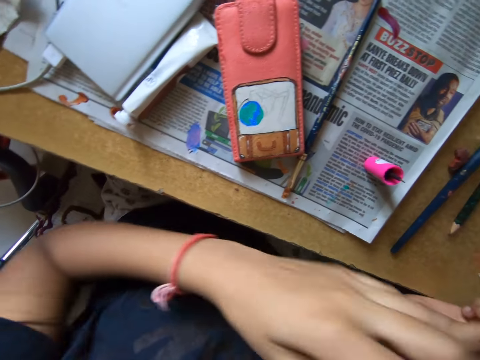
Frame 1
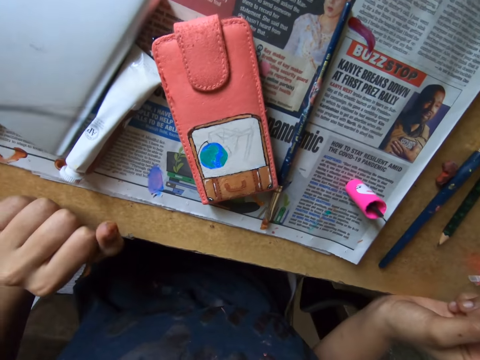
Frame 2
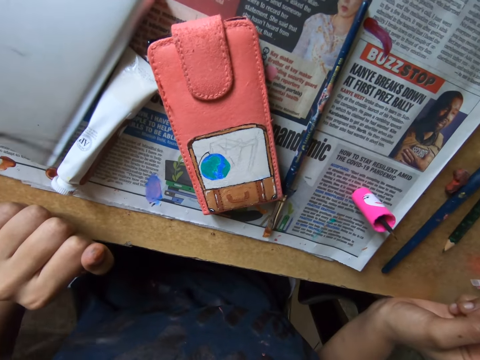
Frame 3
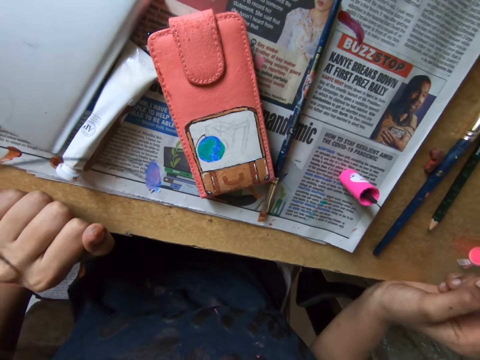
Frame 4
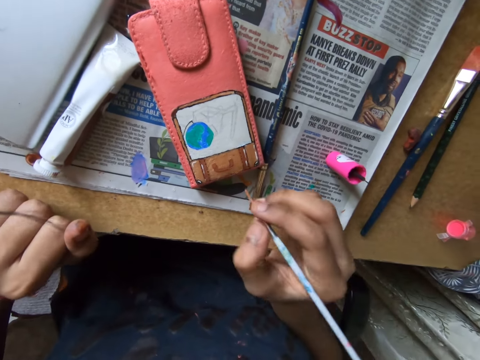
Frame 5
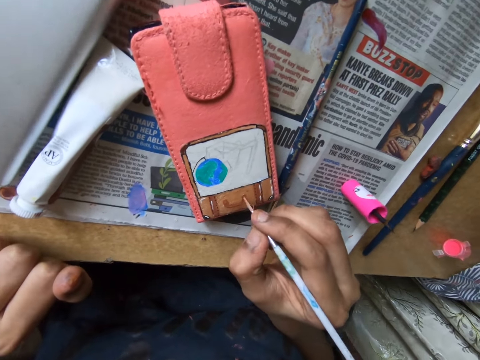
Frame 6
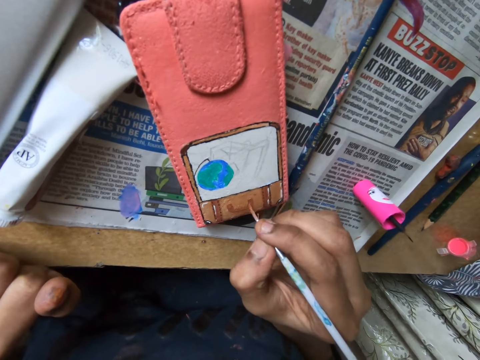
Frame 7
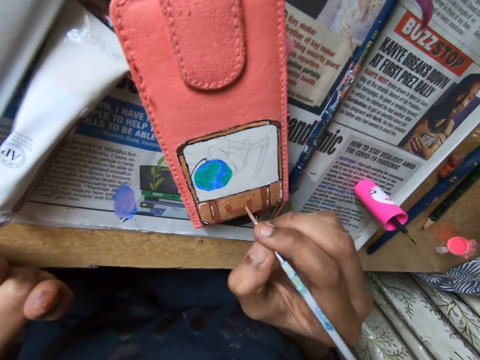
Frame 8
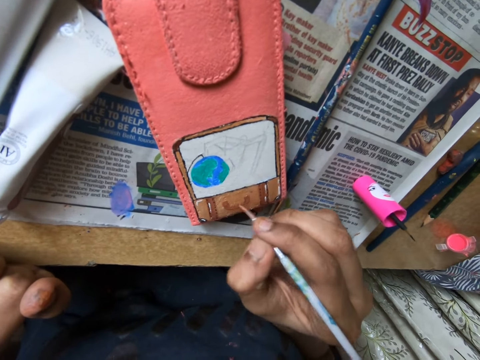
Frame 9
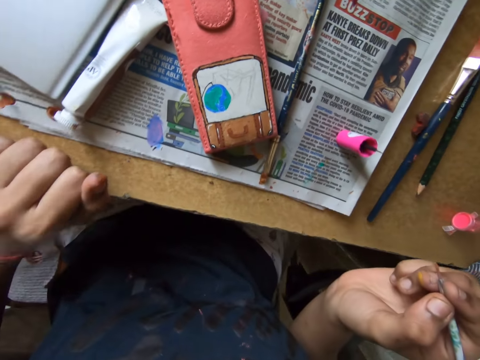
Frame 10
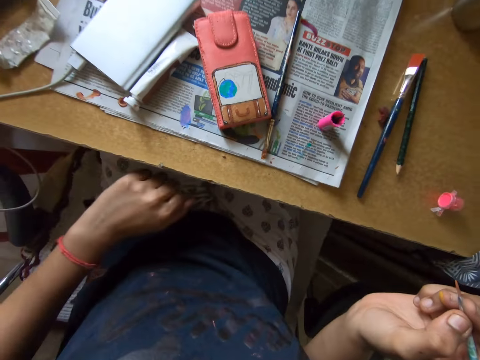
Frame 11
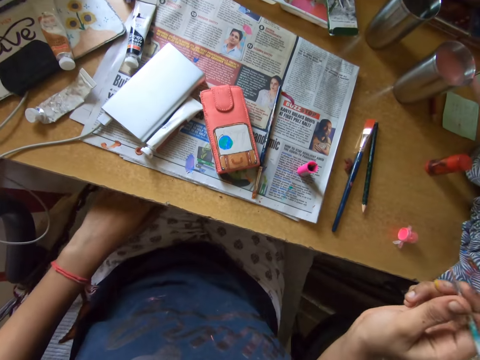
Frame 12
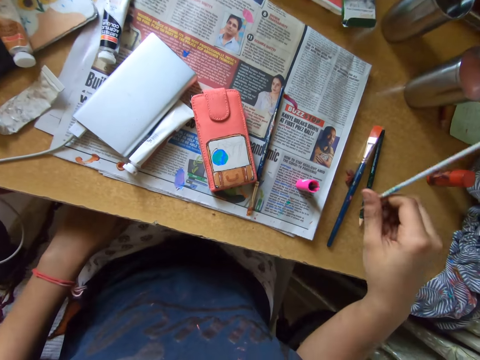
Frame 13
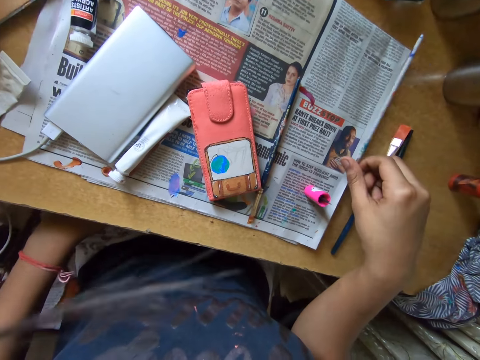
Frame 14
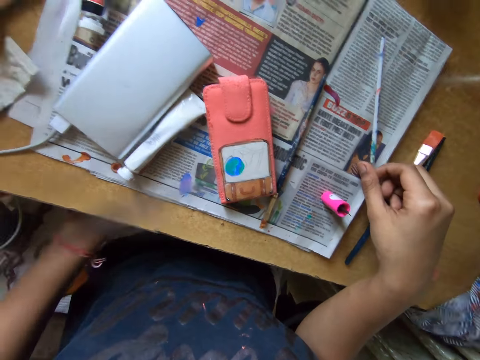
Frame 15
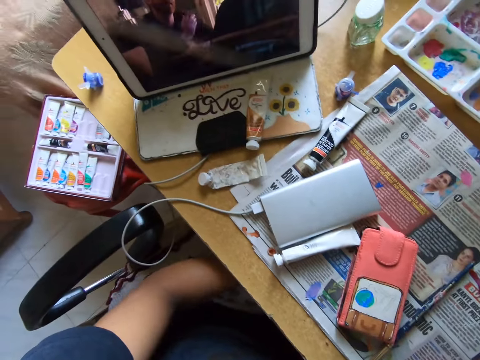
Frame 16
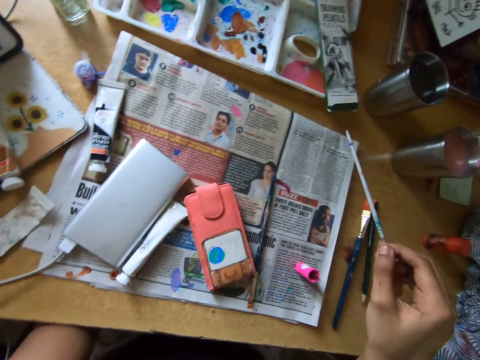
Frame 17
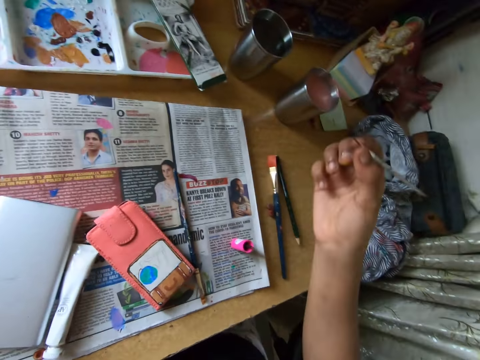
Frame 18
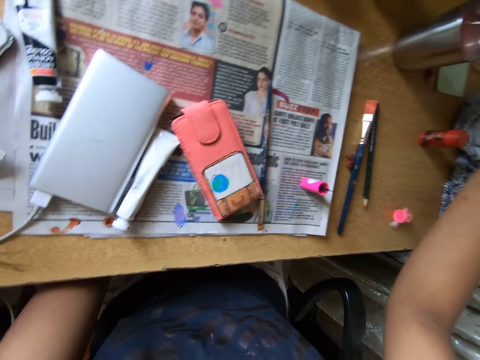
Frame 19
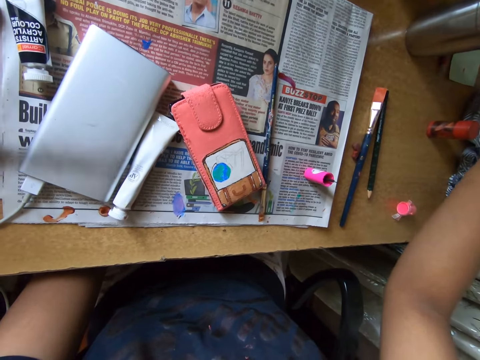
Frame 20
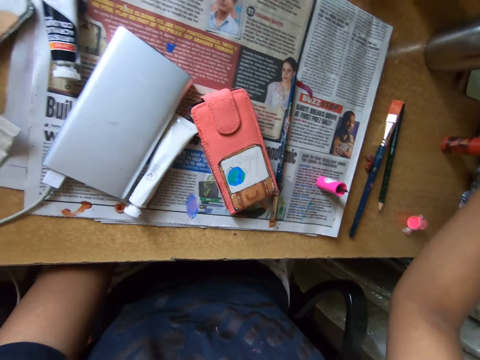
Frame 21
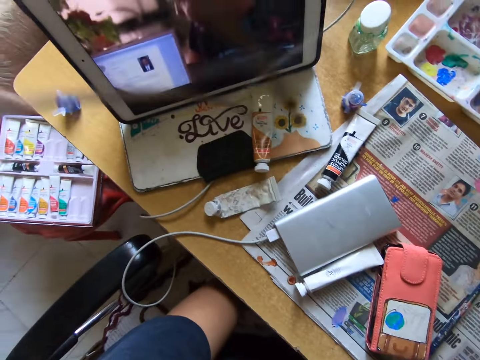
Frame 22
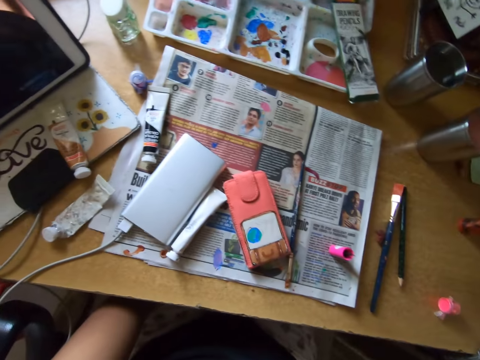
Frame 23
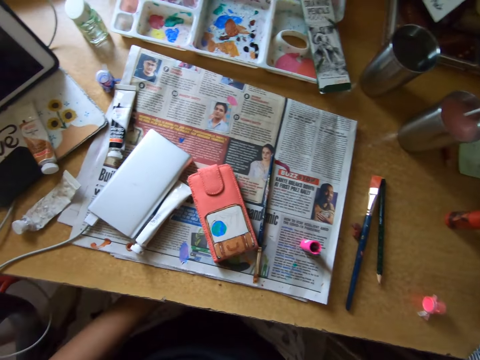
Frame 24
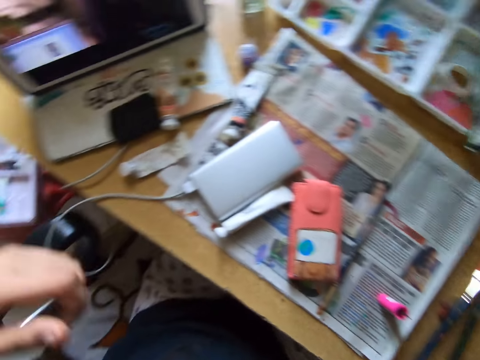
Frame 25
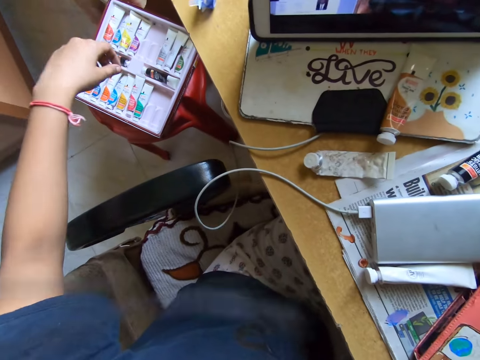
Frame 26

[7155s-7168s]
The camera wearer looks at the wallet or phone case. She paints on the phone case on the table with the paint brush in her right hand. She moves the hand. She puts the paint brush on the table. She watches the show on the tablet on the table. She picks up the paint brush. She dips the paint brush in the water. She dabs the paint brush in the water in a cup on the table with her right hand. She watches the show on the tablet on the table. She moves the hand.

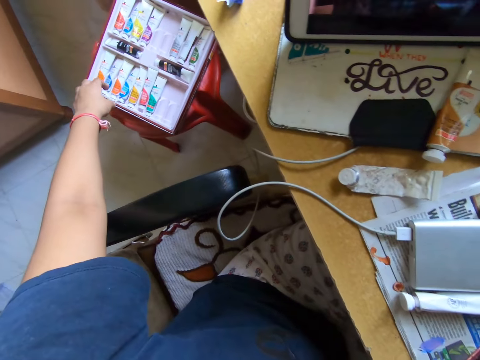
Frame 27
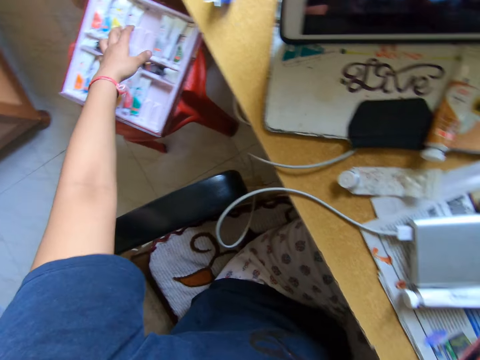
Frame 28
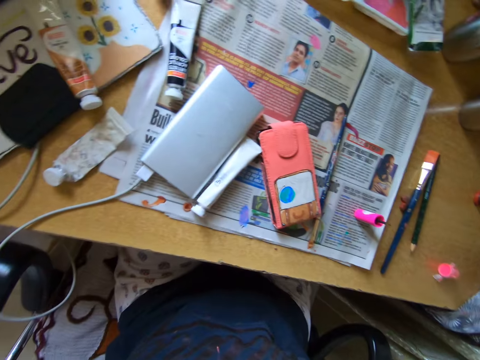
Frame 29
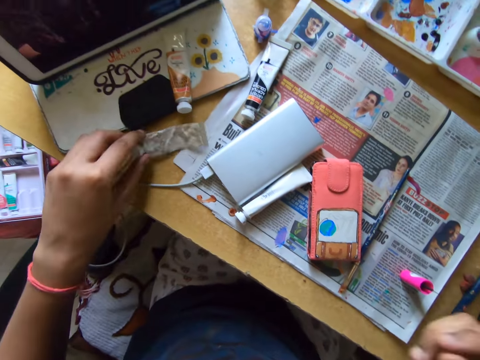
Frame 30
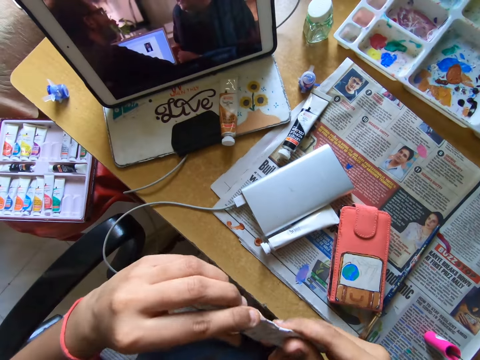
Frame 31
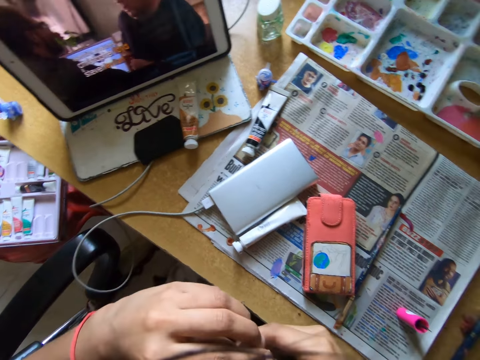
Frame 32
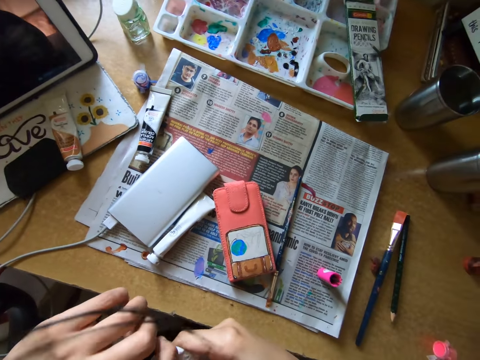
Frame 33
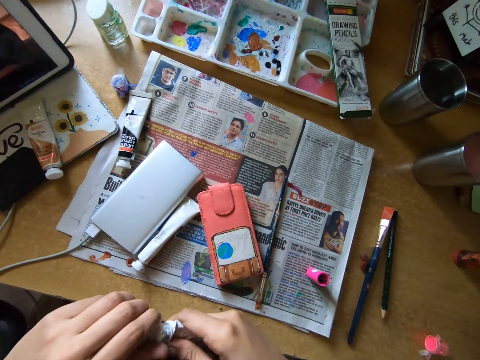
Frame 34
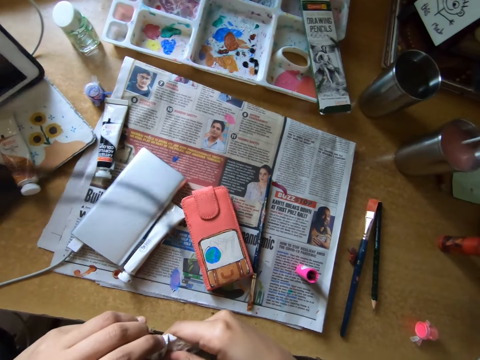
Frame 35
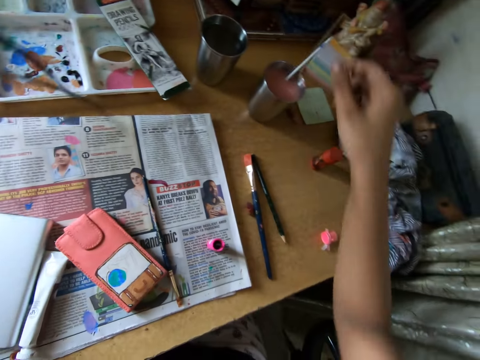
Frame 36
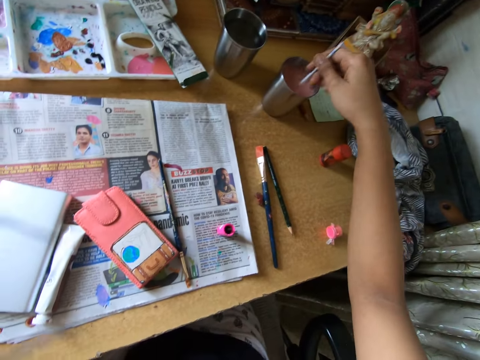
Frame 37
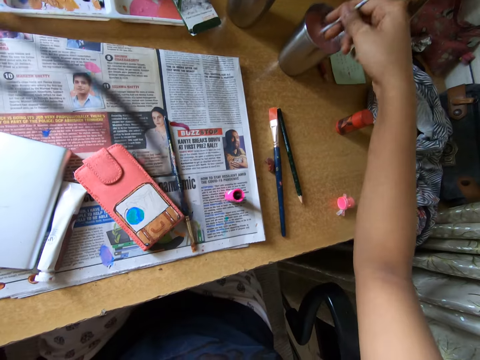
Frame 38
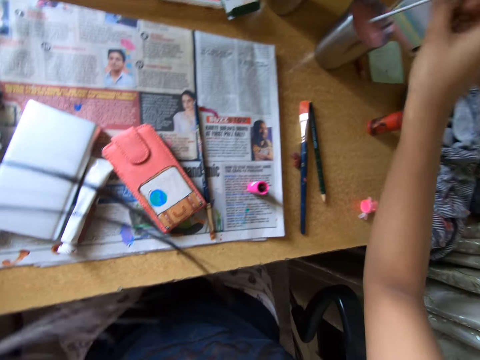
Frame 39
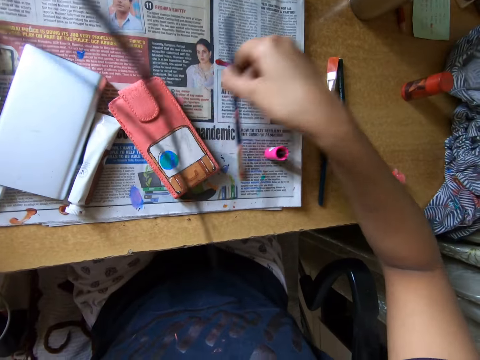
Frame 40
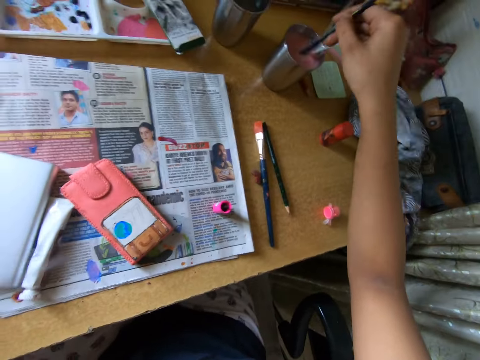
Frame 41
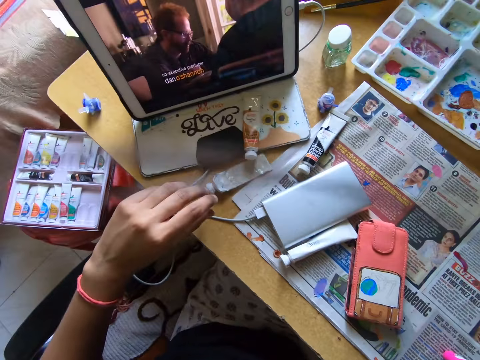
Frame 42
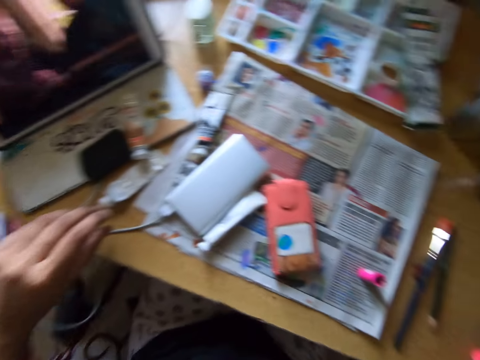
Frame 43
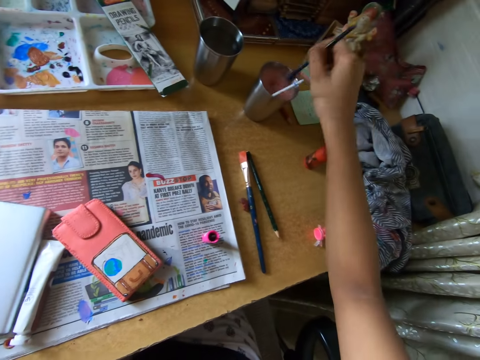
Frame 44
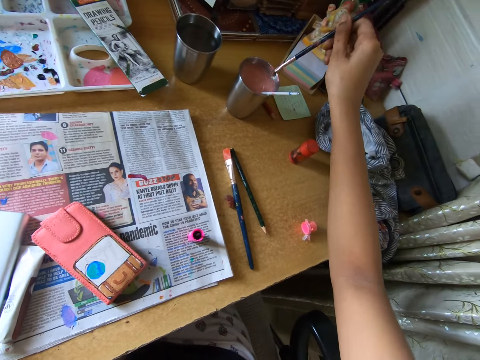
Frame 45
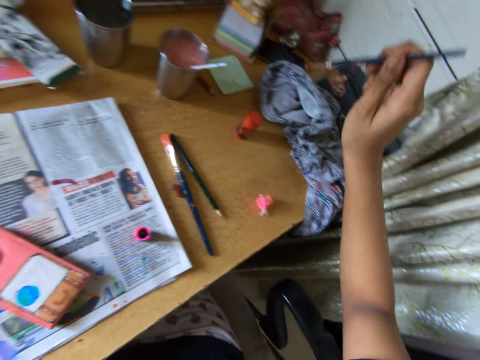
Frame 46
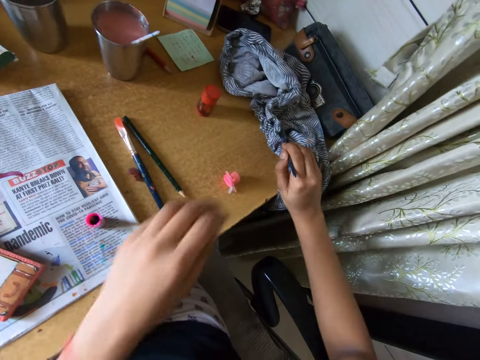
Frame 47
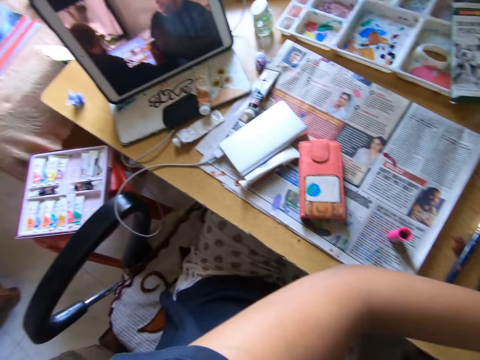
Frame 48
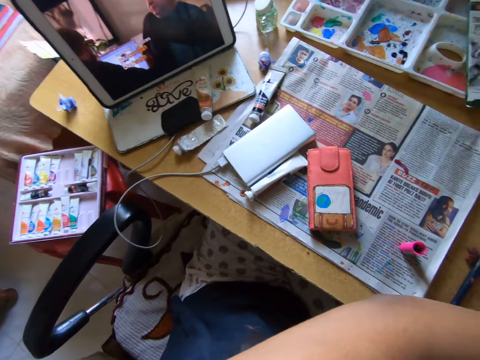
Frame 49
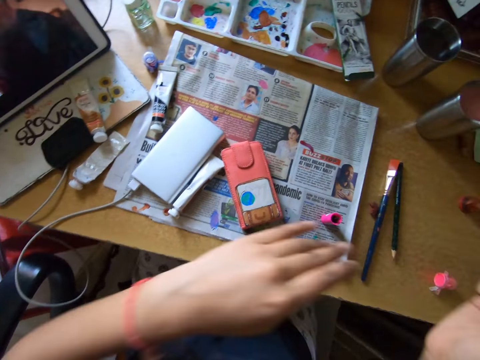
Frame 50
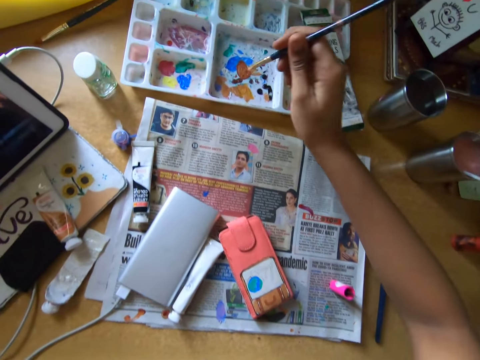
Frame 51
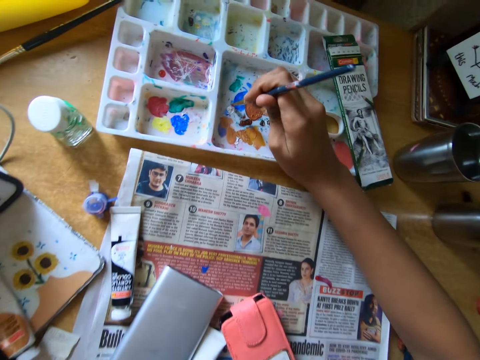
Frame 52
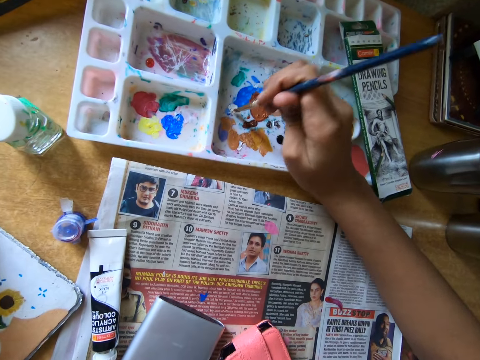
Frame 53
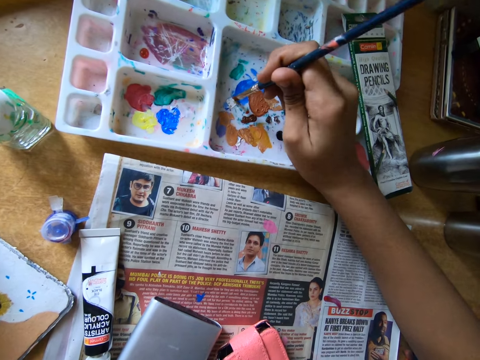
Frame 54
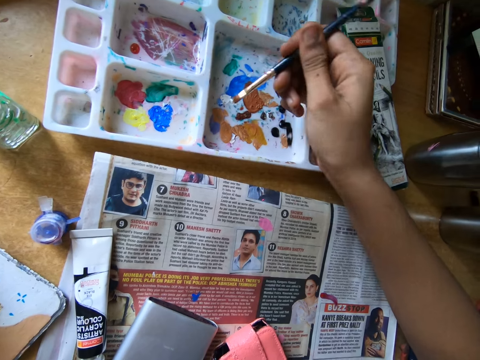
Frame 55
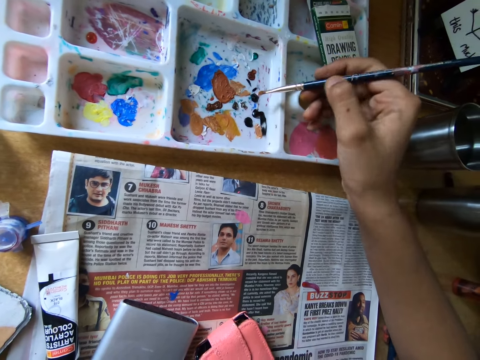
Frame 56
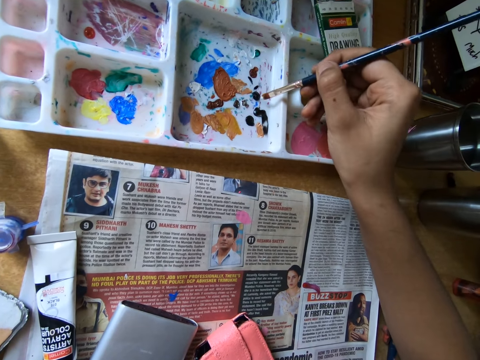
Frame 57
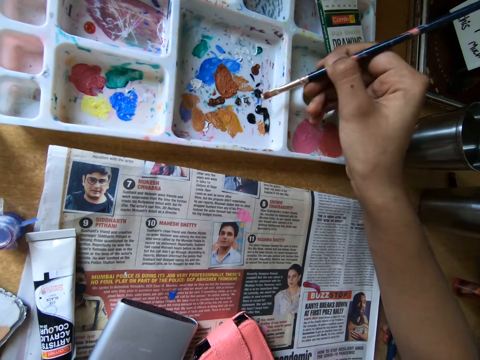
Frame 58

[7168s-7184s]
The camera wearer touches a set of paint tubes on a stool with her left hand. She picks up a paint tube on the table with her left hand. She passes the paint tube from her left hand to her right hand. She opens the paint tube in her right hand with her left hand. She picks up the paint brush. She holds the paint brush in the cup of water on the table with her right hand. She turns the paint brush in the cup of water with her right hand. She picks up the paint brush on the table with her right hand. She turns the paint brush in the cup of water with her right hand. She dips the paint brush in the water. She watches the show on the tablet on the table. She rubs the paint brush on the glass. She rubs the paint brush on the cloth on the table with both hands. She dips the paint brush in the paint. She rubs the paint brush on the paint tray on the table with her right hand.
